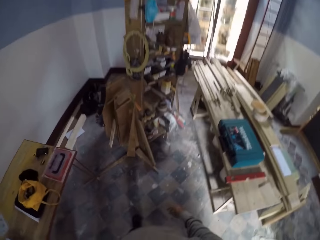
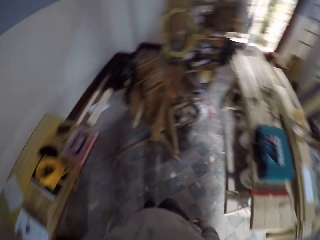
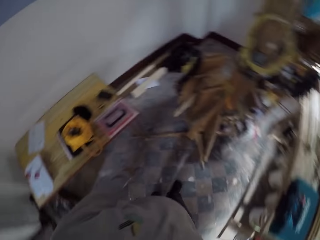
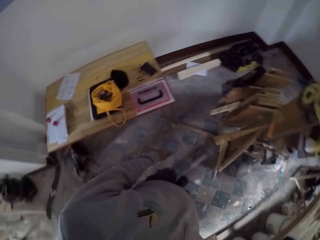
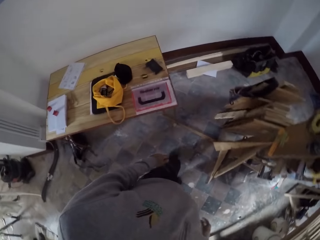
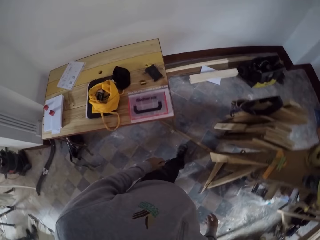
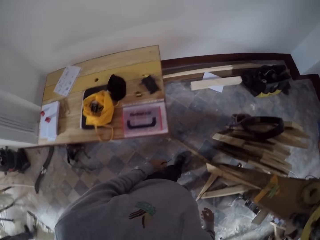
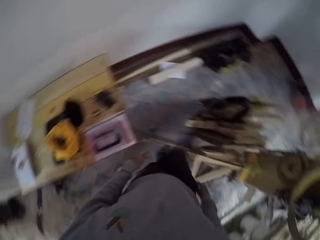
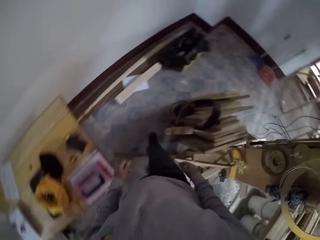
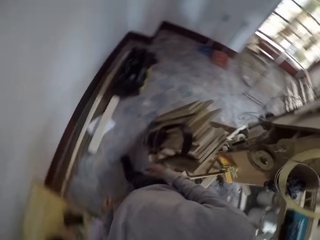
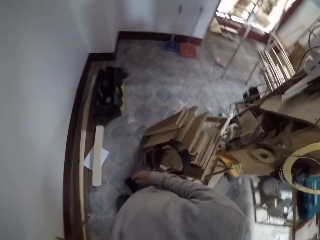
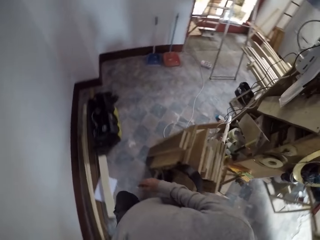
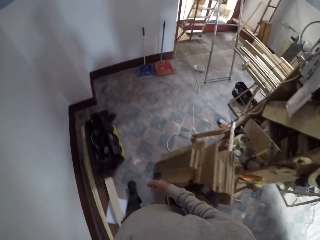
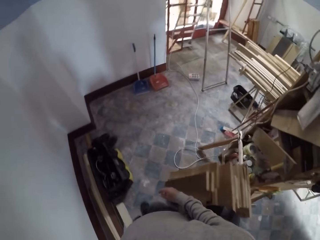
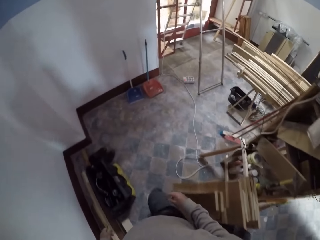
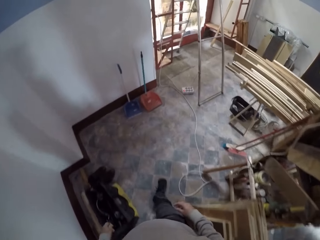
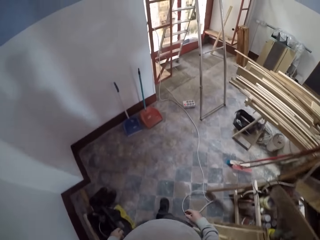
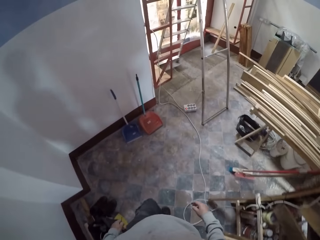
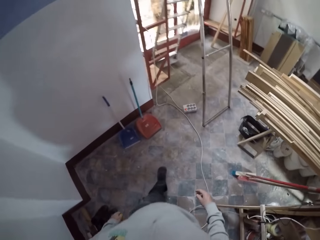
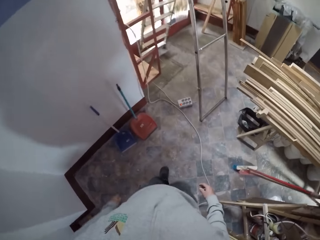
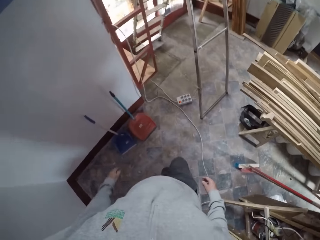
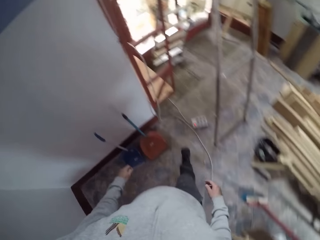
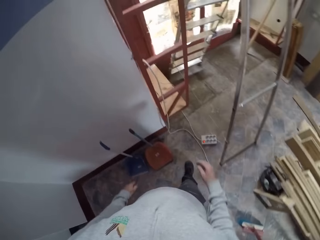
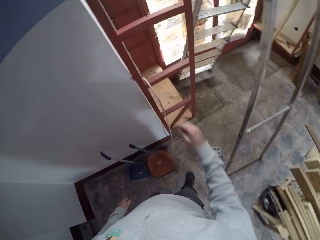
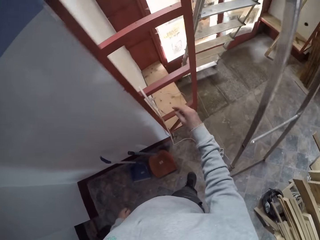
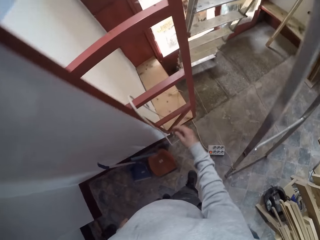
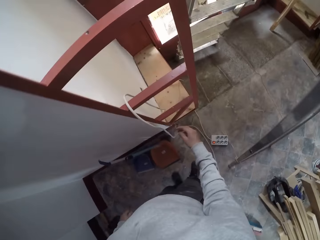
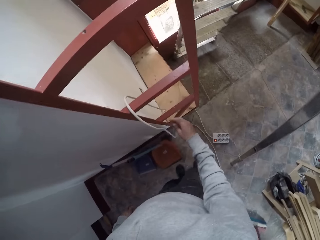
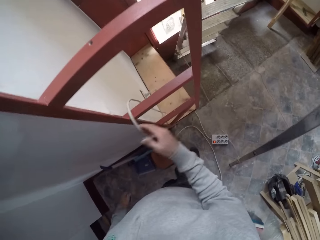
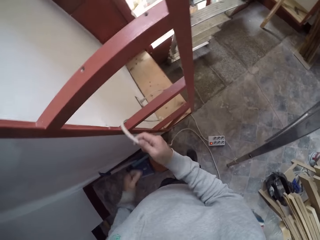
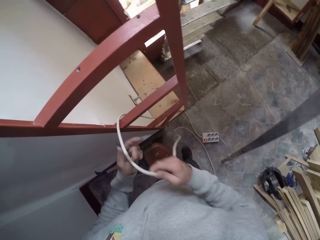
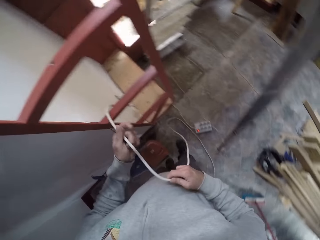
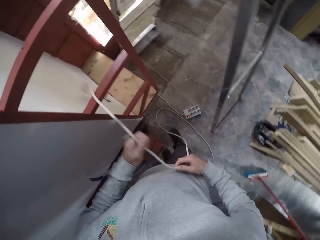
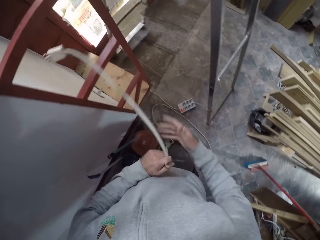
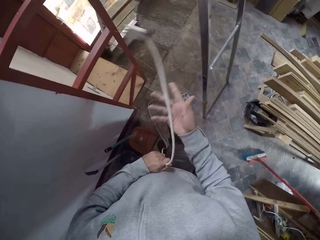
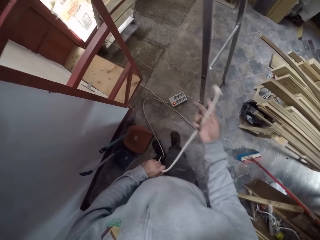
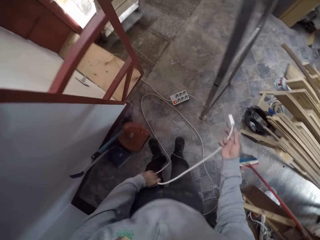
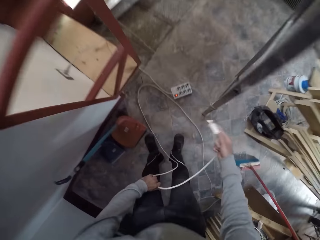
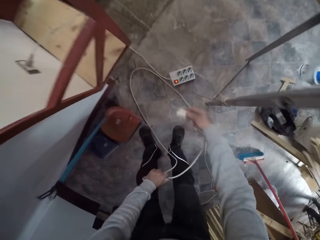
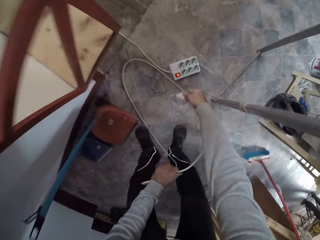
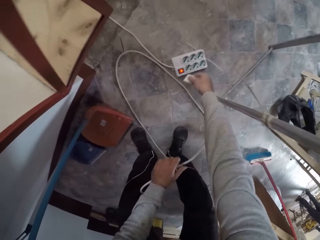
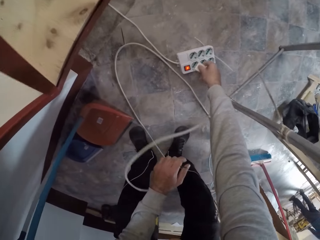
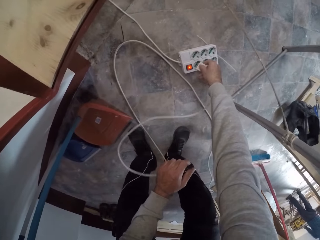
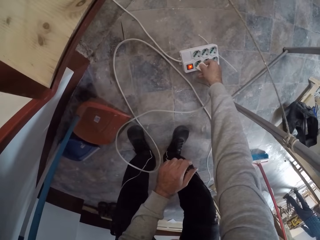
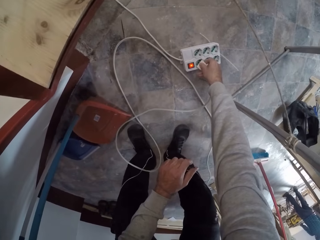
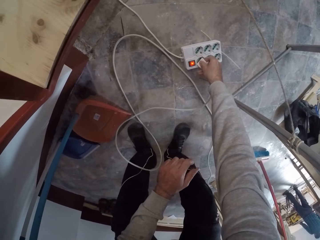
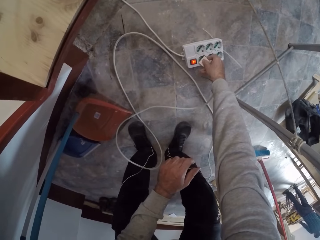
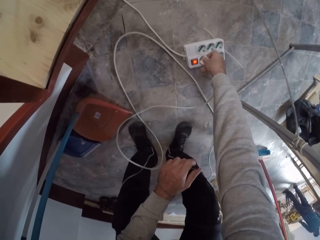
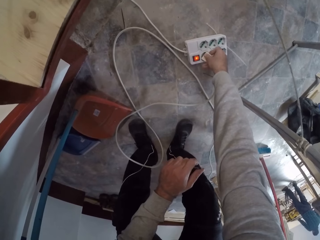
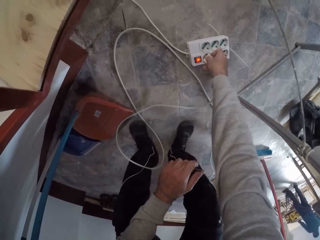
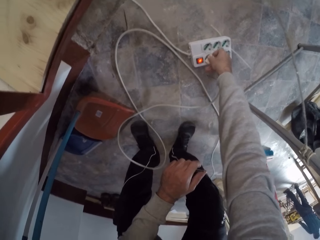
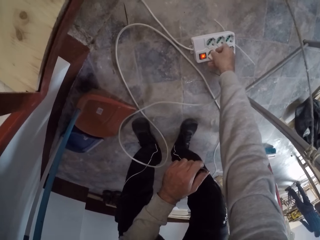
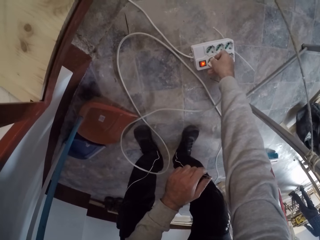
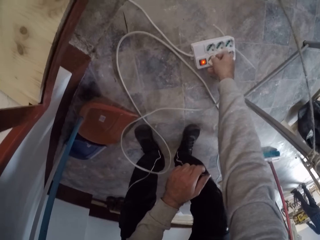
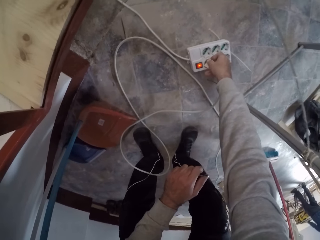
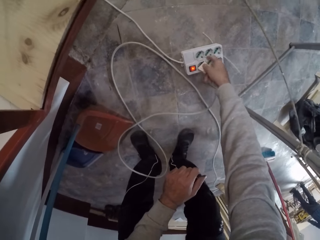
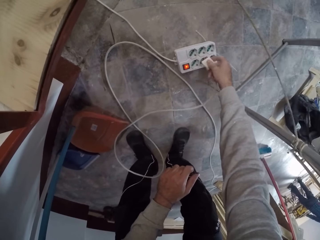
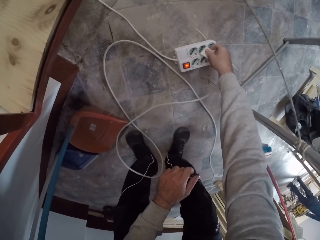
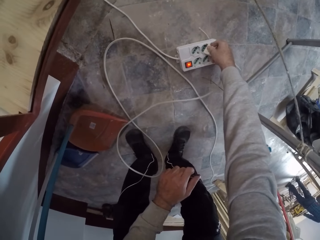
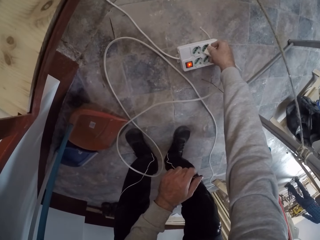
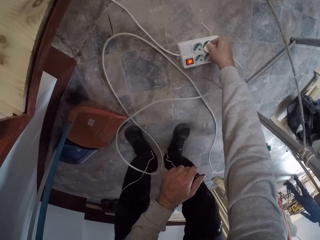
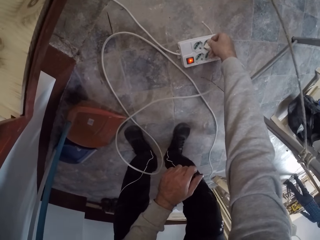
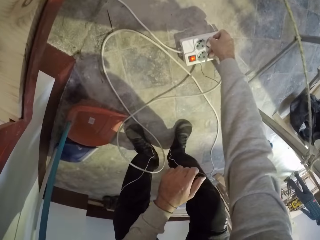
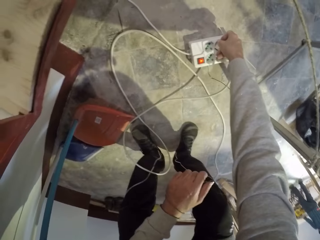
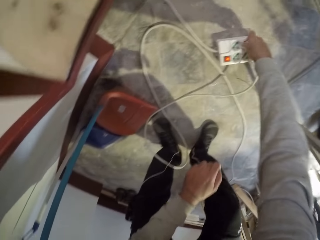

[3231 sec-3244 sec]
The camera wearer walks towards a table. They look around. They stretch a hand towards a ladder. They pull a power cable from the ladder. They connect the cable on an electric extension.

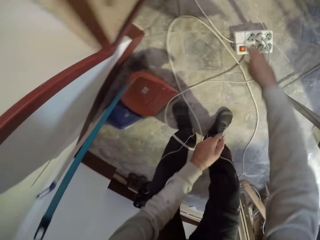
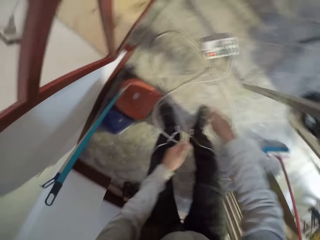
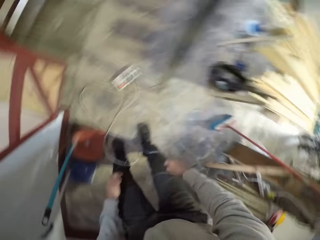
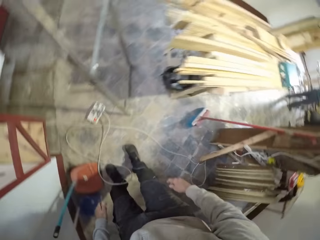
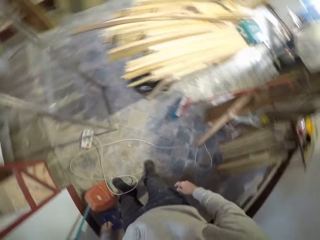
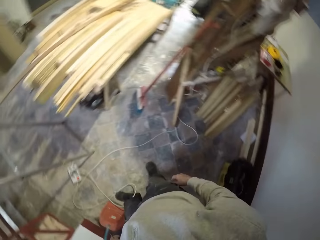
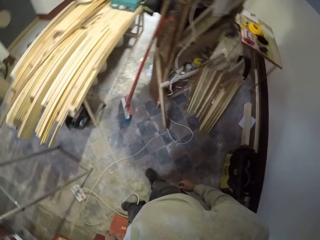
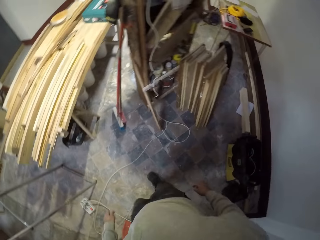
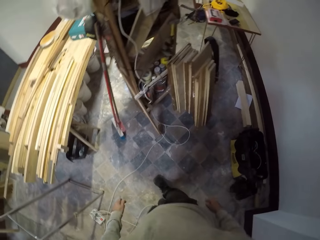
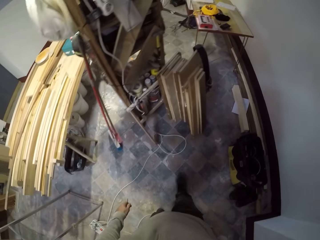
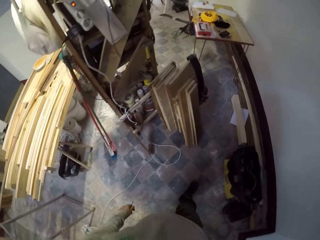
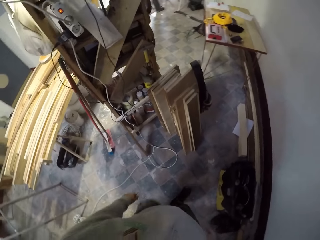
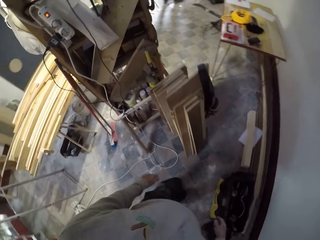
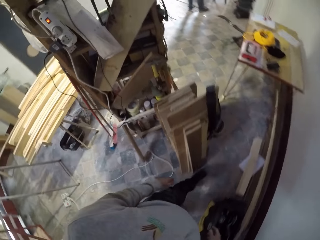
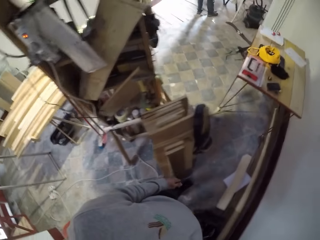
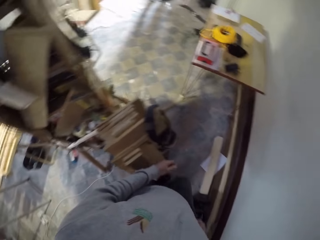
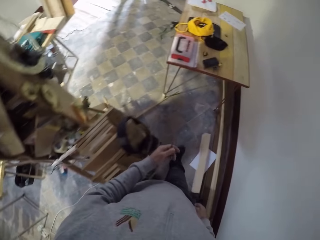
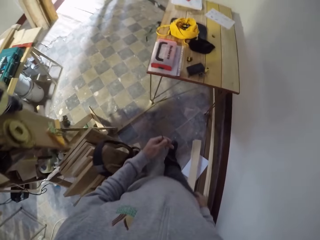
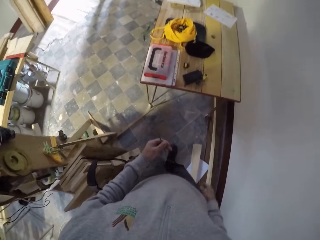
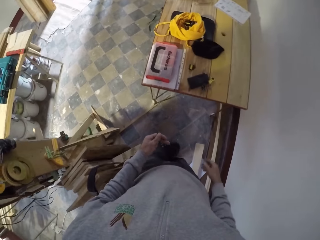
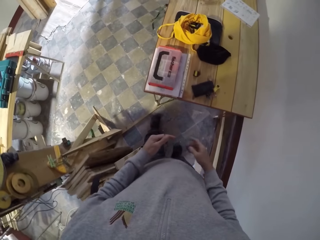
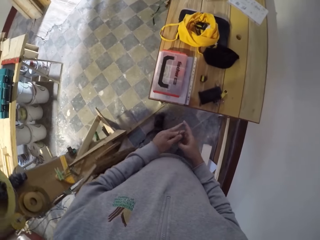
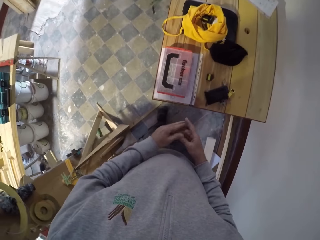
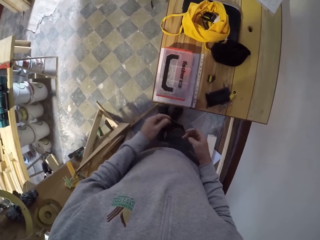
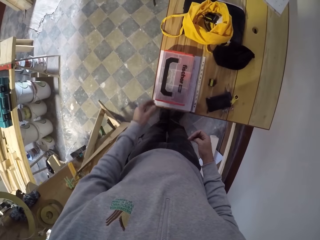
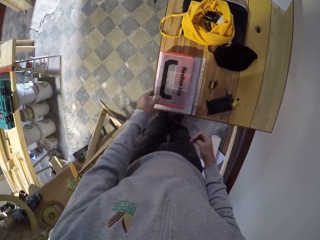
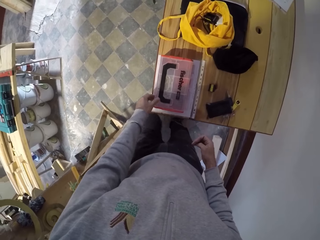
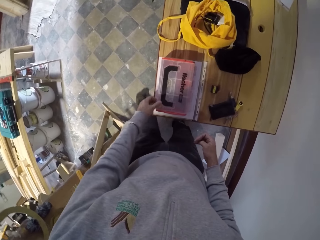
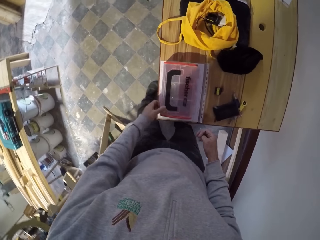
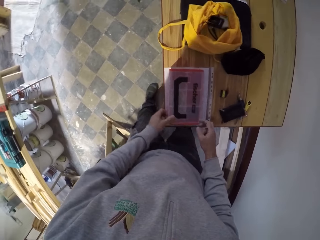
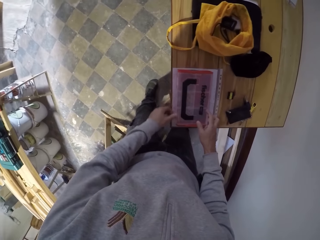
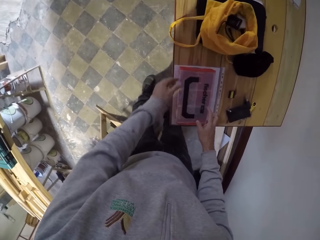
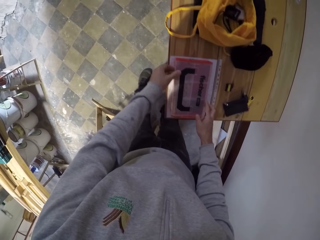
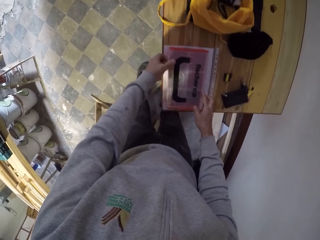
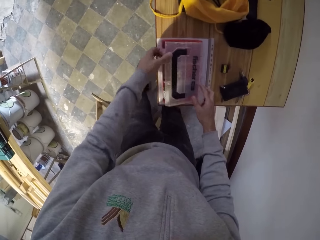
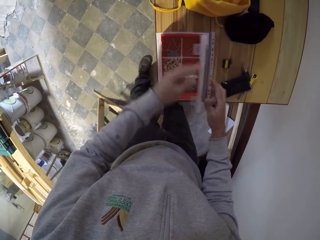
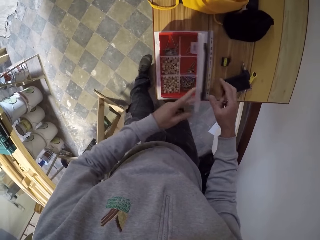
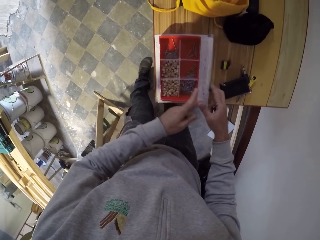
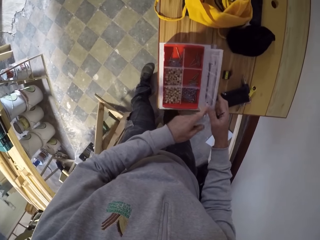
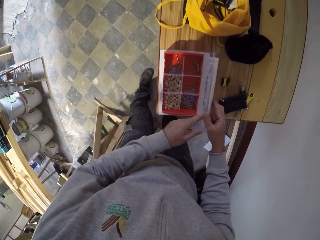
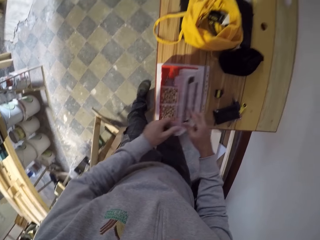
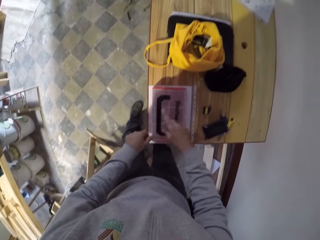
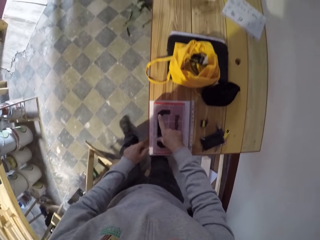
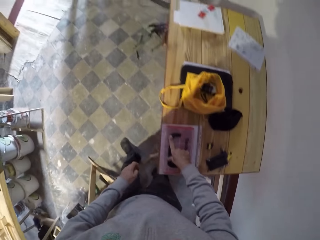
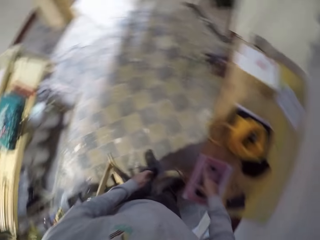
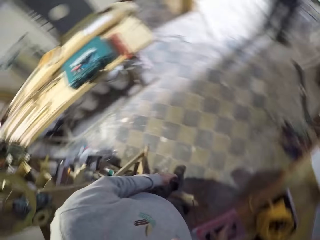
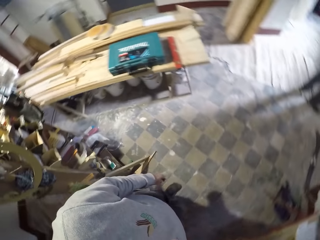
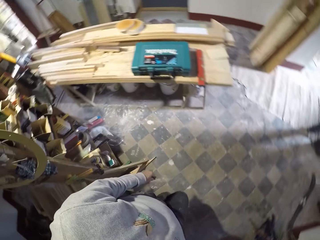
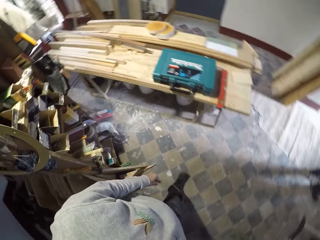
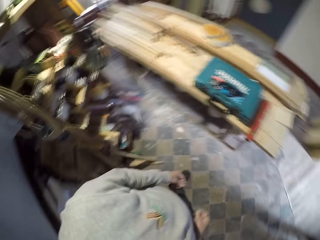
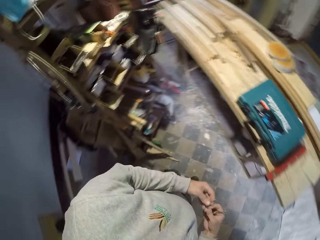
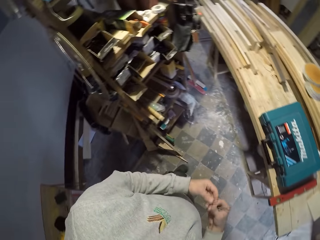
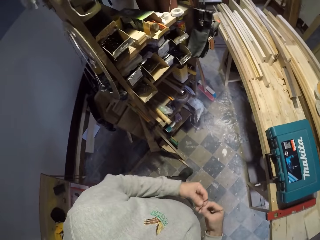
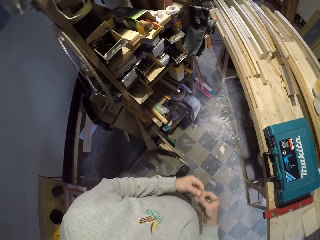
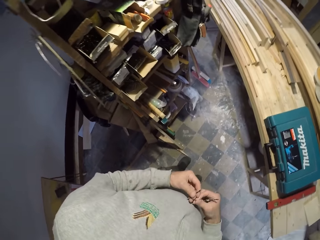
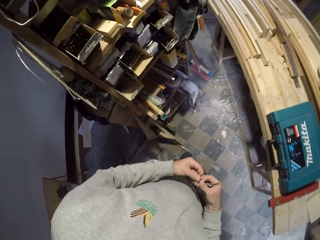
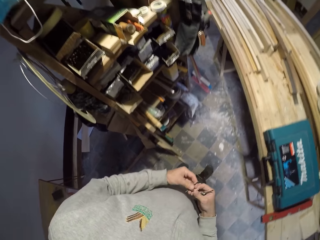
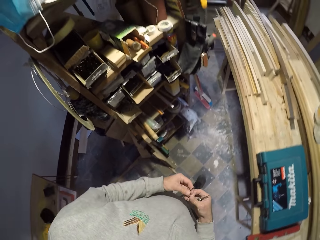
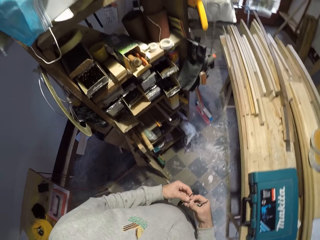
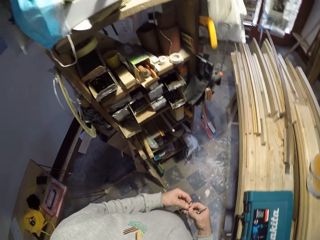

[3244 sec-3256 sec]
The camera wearer walks in the house. They look around, walk towards a table. They open a safe box on the table. They close the safe box. They look around. They walk in the house. They gesture out.
